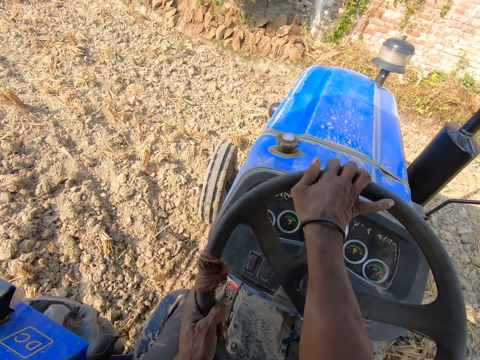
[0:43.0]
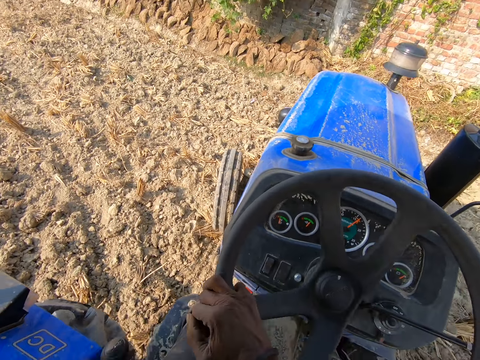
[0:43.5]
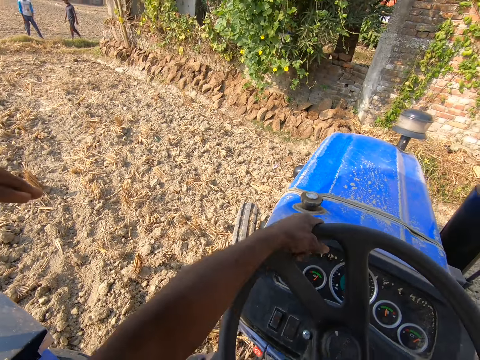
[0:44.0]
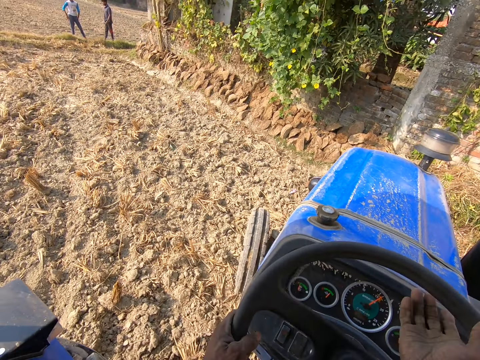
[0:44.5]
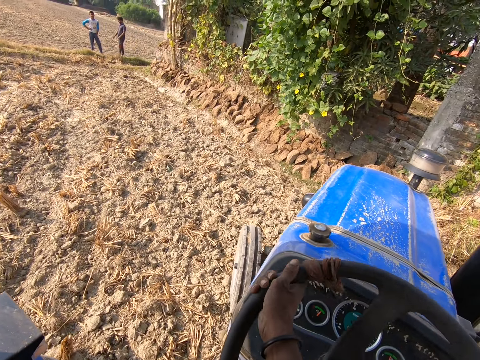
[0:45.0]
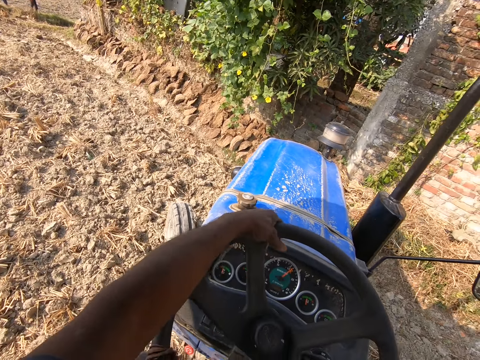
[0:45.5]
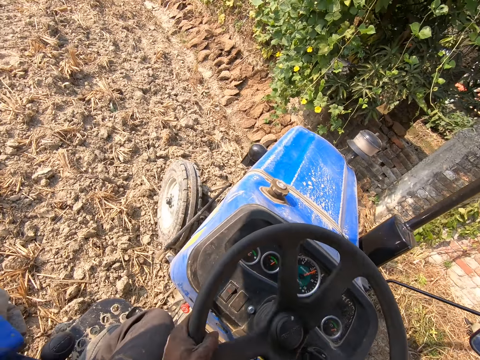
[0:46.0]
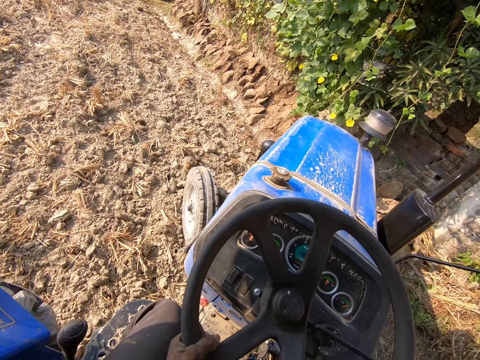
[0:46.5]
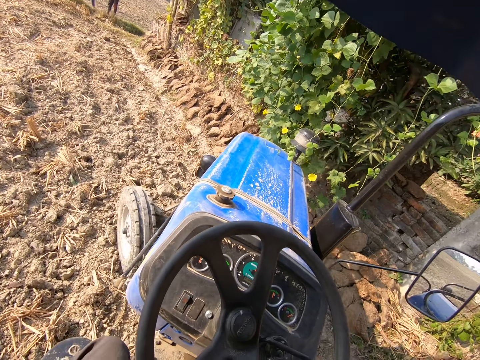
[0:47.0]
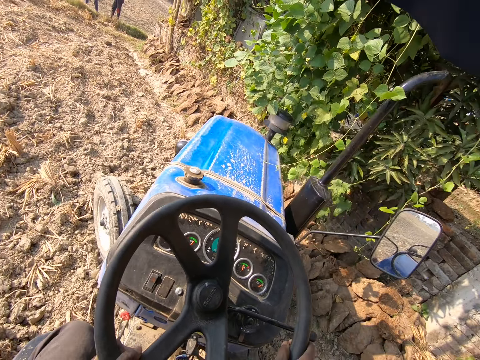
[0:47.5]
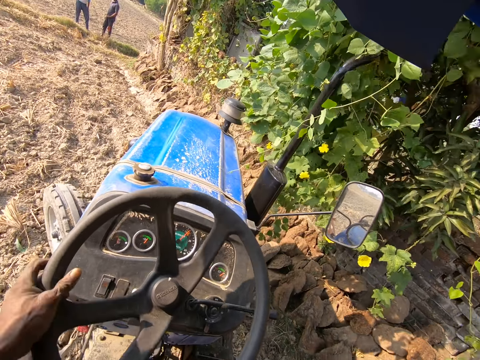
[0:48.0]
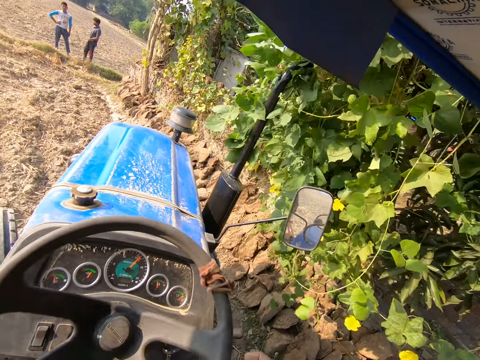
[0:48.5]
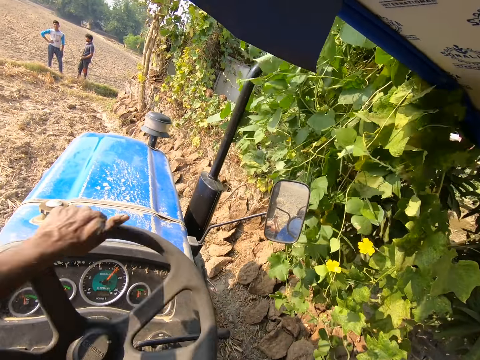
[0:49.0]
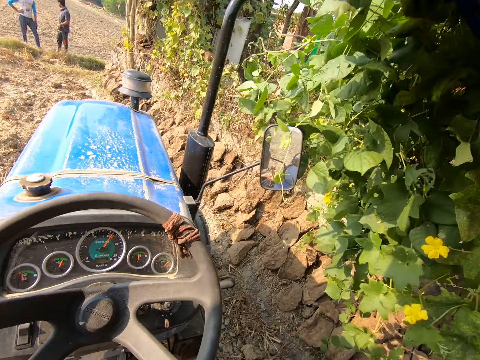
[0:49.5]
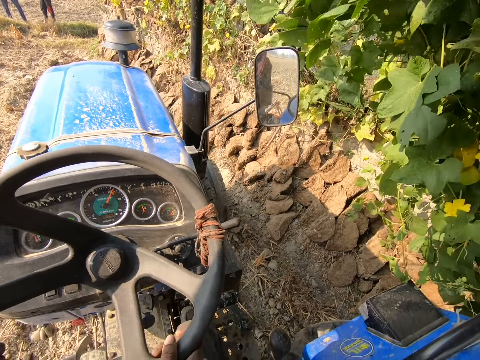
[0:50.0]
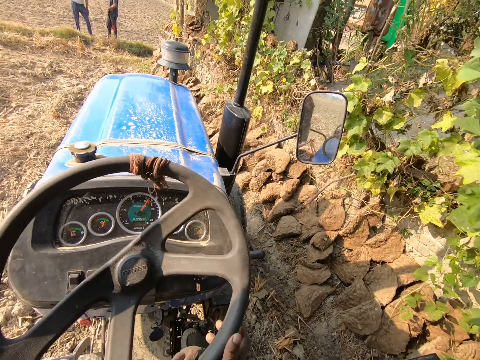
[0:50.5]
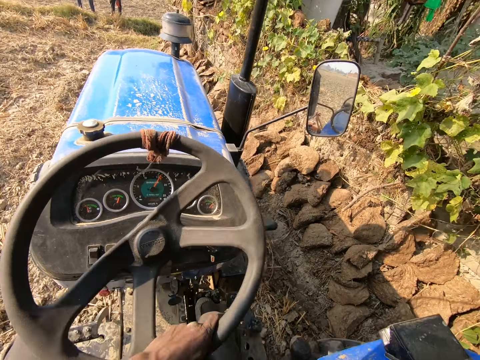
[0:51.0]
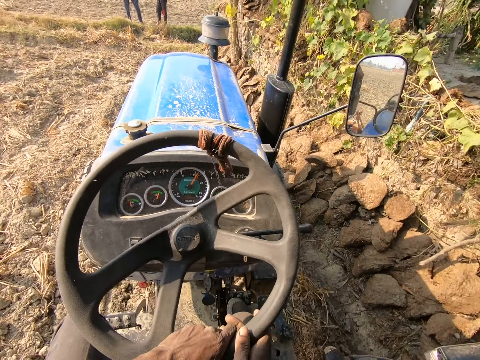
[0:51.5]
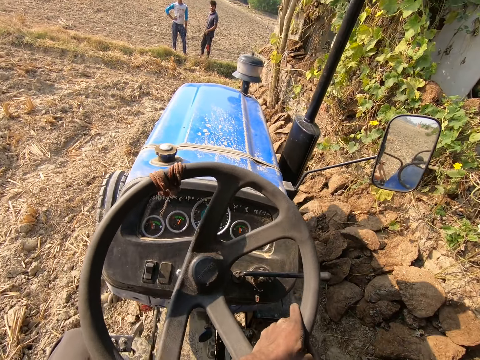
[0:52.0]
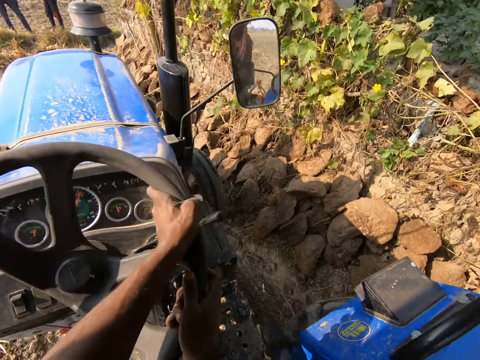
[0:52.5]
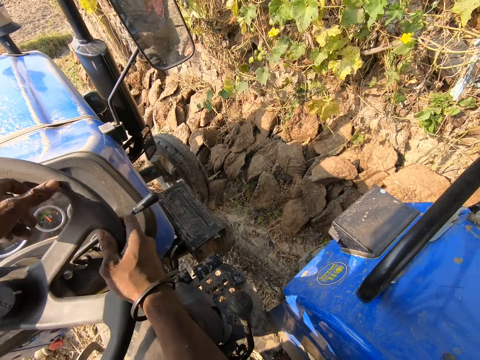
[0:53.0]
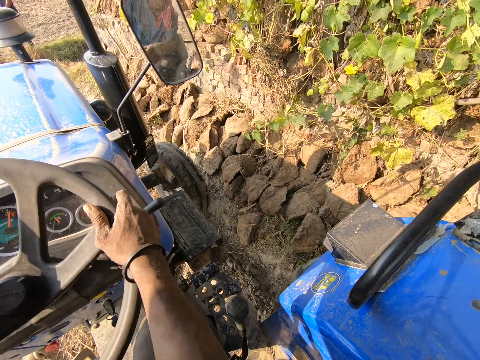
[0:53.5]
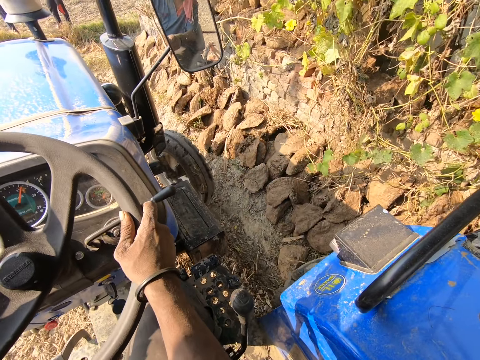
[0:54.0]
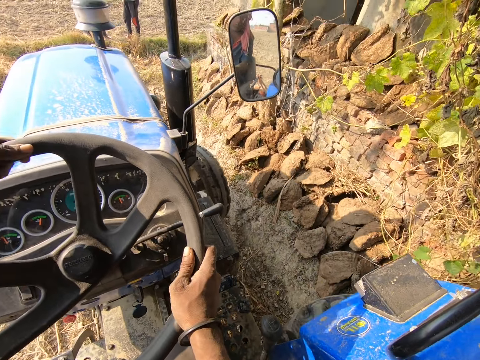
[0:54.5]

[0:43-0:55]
The camera wearer turns the tractor. They plough the farm.

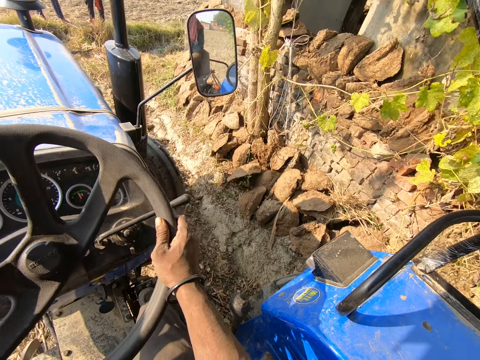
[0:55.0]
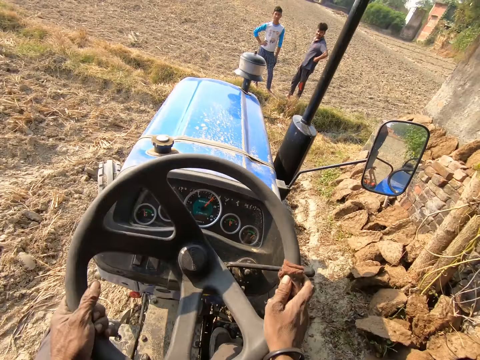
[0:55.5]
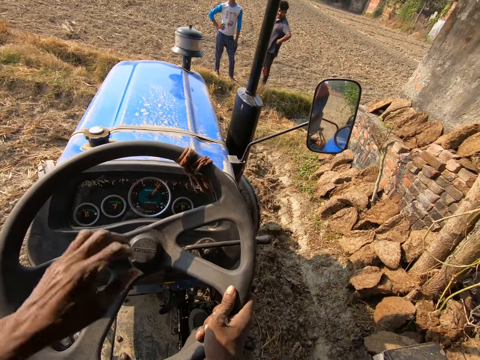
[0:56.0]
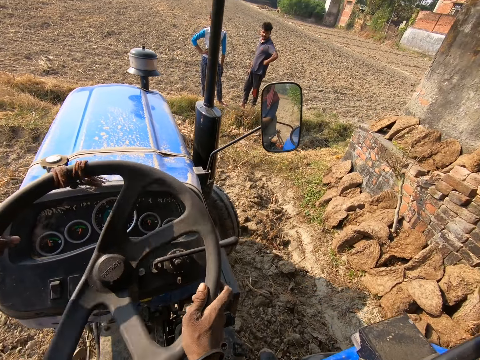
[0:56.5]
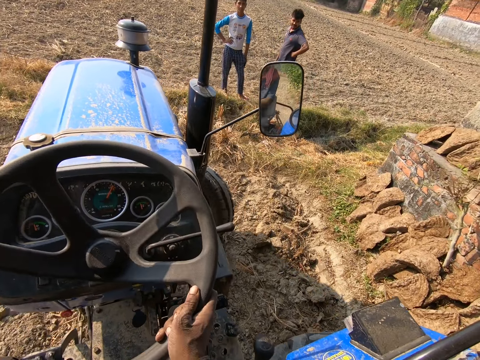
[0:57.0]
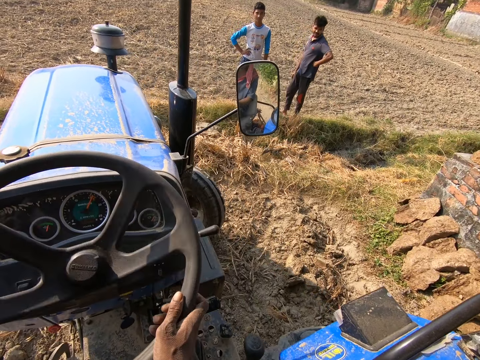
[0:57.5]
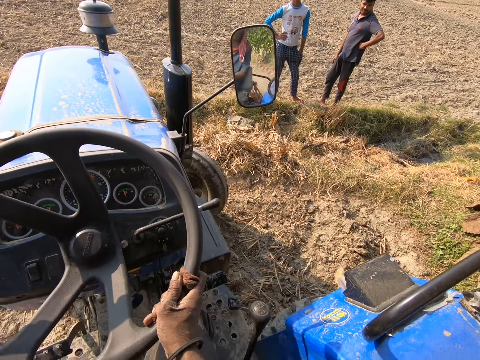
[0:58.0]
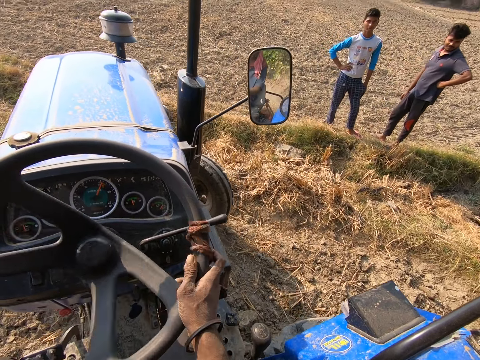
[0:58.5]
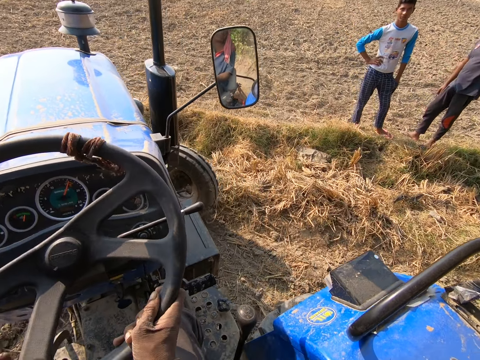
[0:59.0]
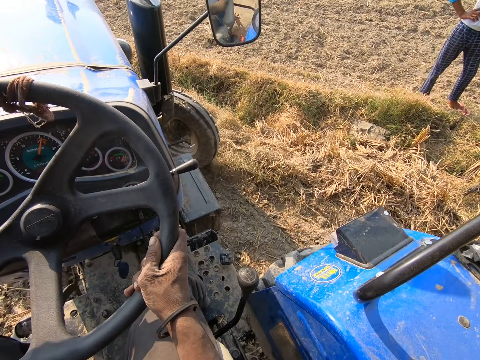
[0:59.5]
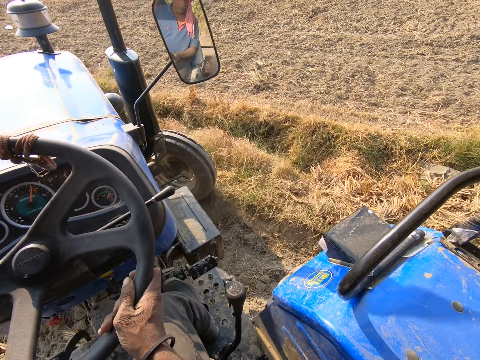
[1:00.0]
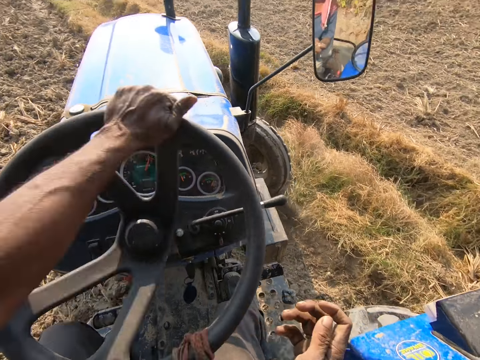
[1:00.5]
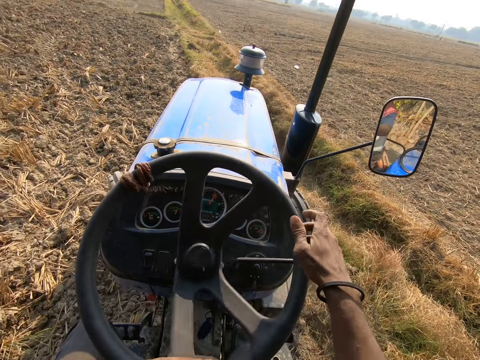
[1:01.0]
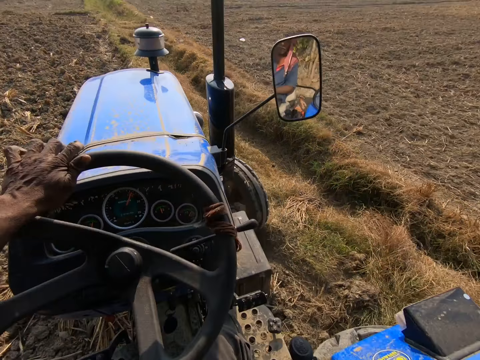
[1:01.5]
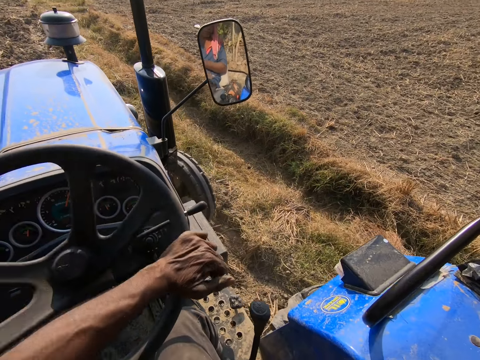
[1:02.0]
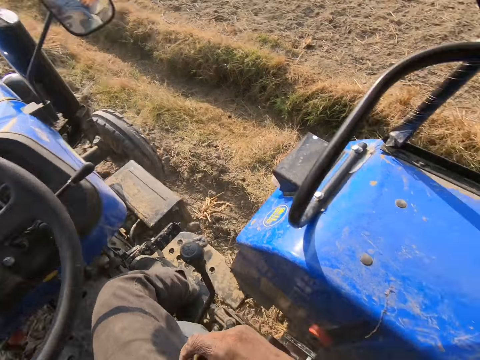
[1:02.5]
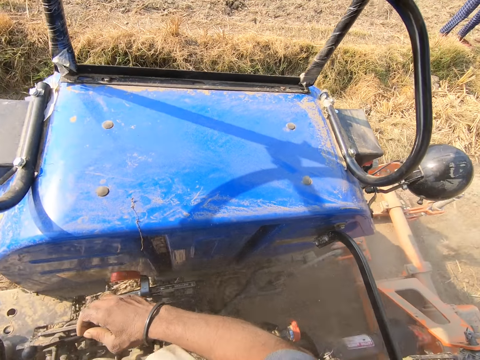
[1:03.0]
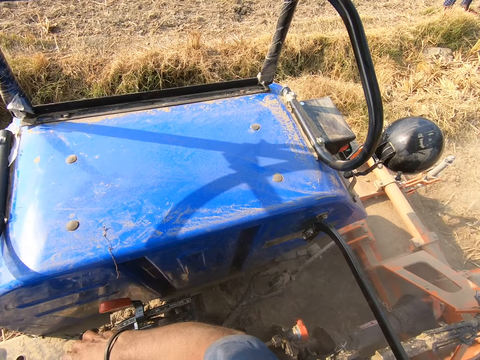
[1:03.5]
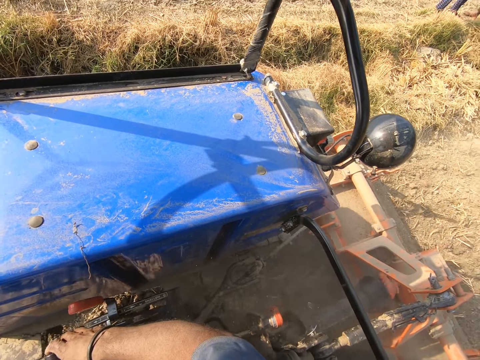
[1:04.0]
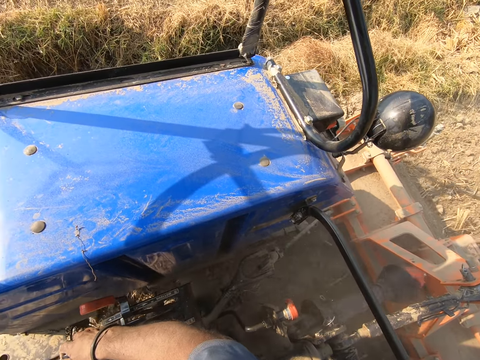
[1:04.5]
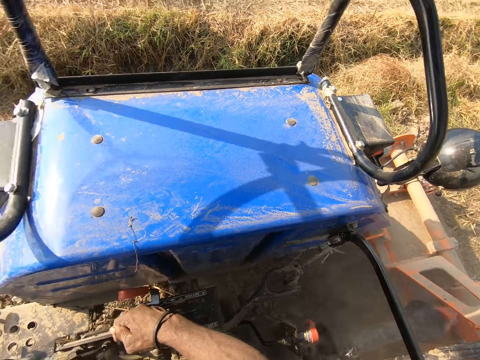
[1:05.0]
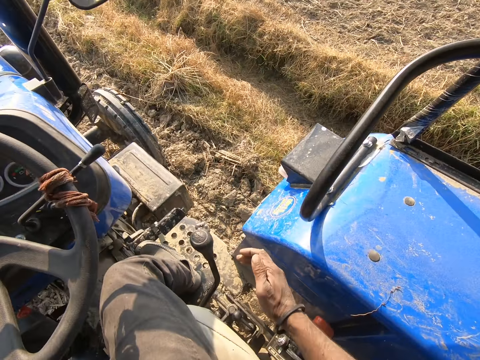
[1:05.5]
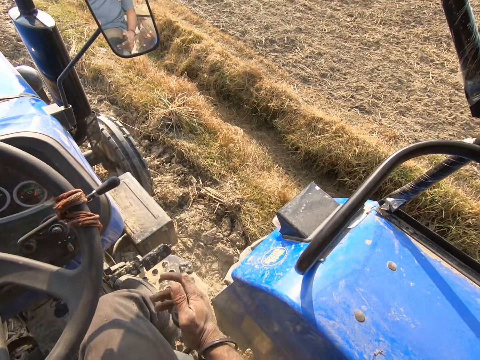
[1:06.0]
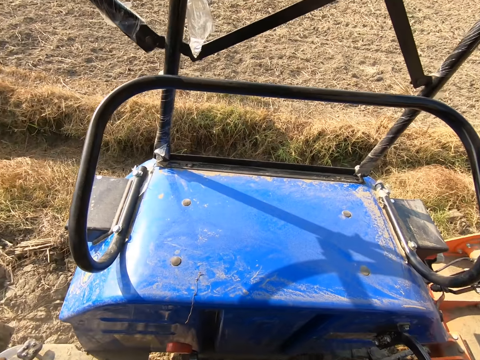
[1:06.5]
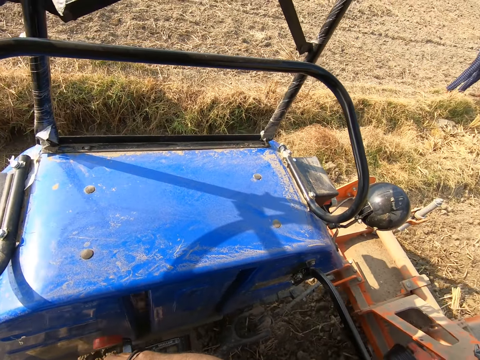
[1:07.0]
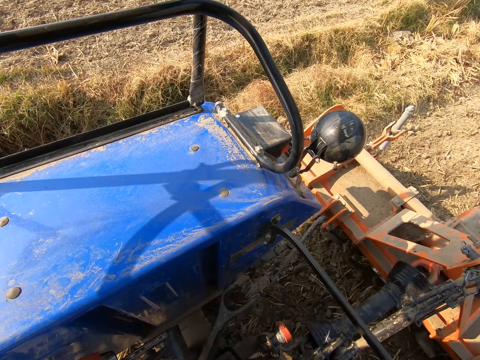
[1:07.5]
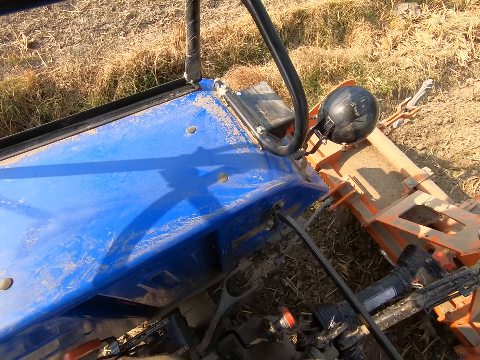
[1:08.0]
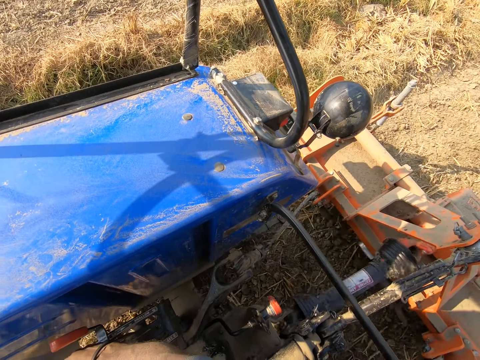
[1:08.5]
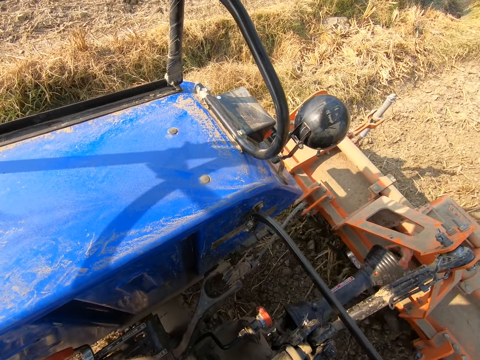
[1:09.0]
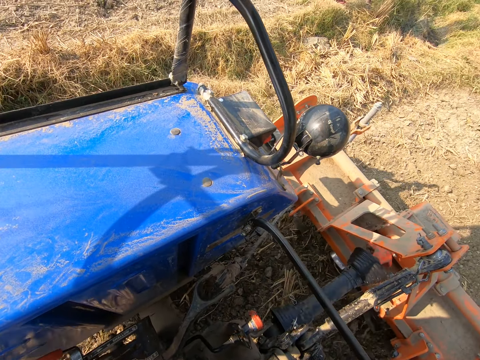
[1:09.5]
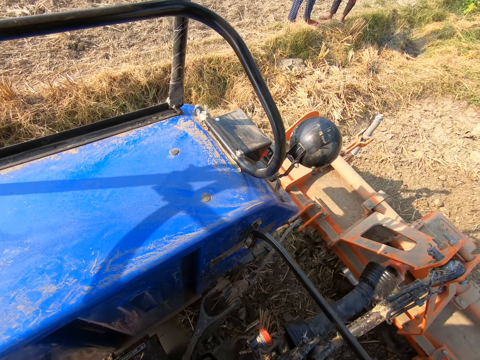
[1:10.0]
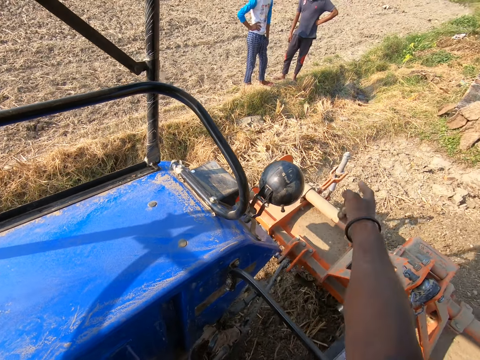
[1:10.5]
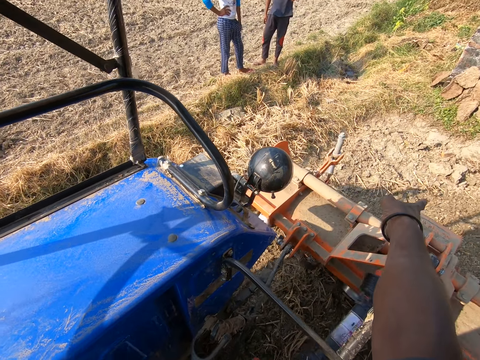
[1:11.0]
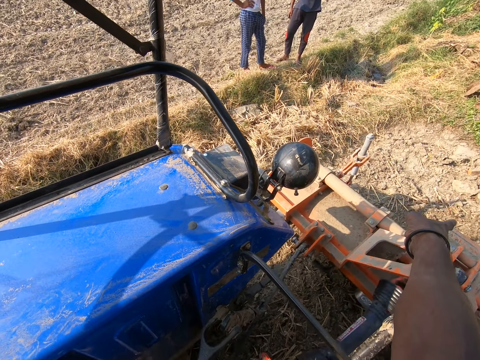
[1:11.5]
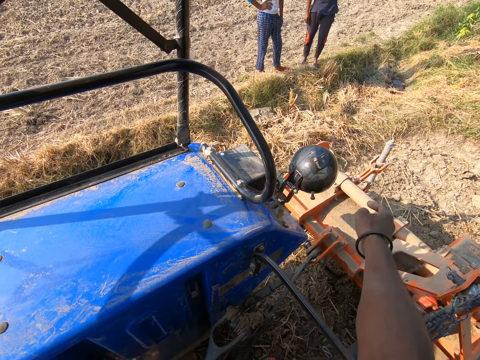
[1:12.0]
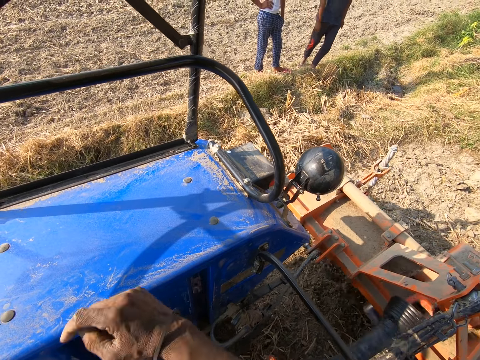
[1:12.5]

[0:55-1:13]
The camera wearer turns the tractor. They plough the farm. They reverse the tractor. They plough the farm. They wave the hand. They plough the farm. They talk with a man from the tractor.
